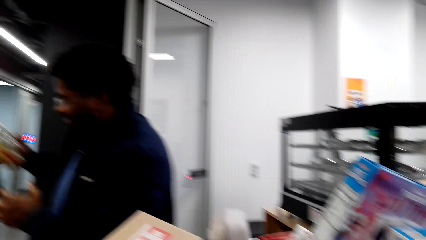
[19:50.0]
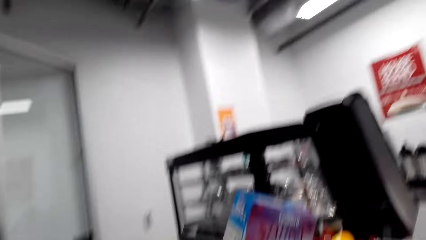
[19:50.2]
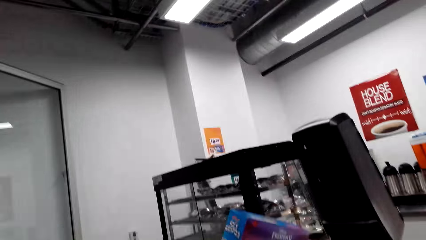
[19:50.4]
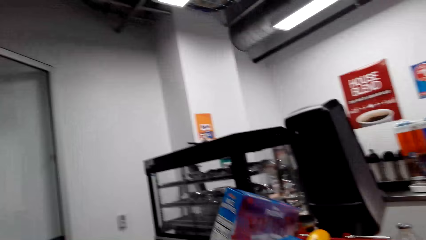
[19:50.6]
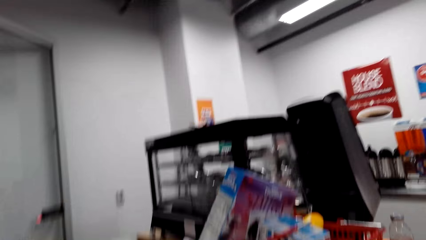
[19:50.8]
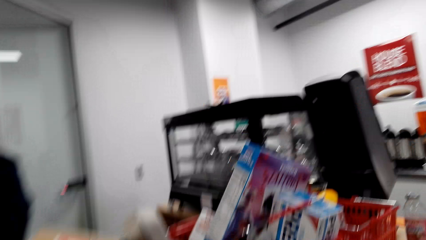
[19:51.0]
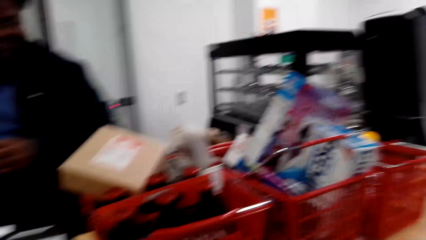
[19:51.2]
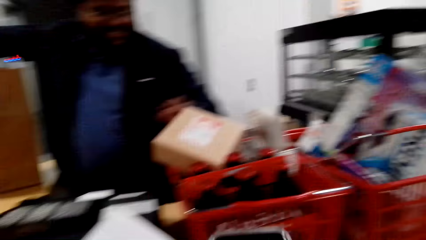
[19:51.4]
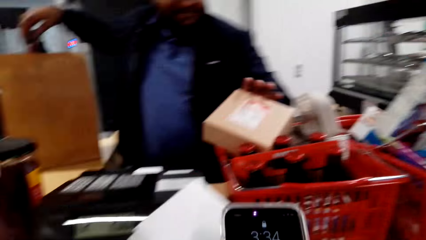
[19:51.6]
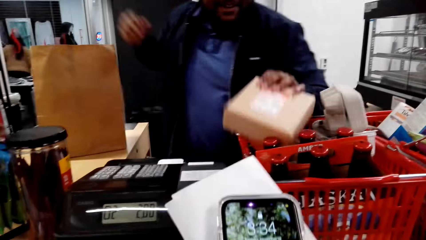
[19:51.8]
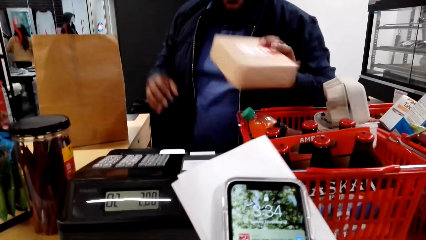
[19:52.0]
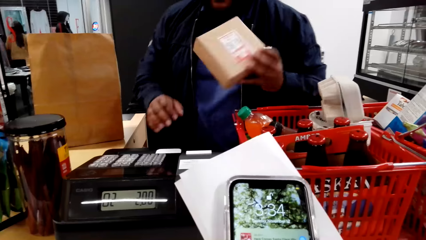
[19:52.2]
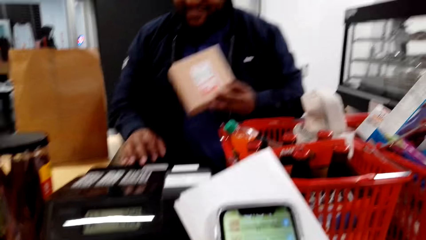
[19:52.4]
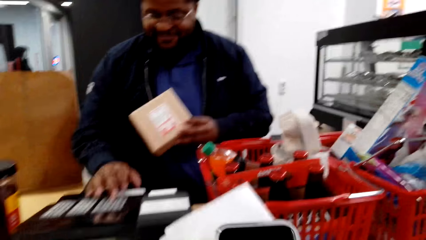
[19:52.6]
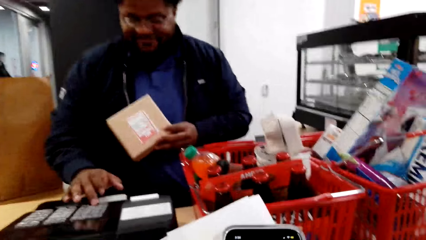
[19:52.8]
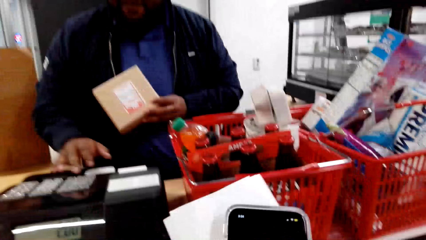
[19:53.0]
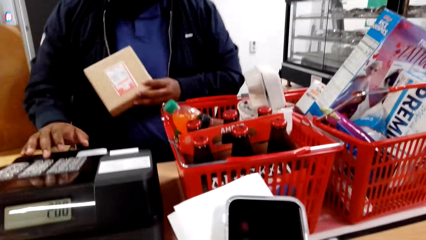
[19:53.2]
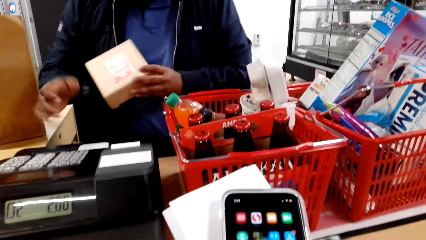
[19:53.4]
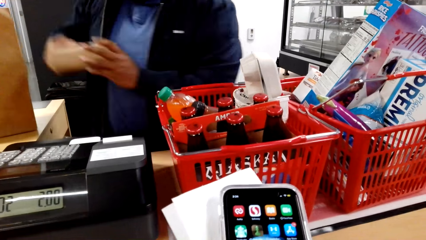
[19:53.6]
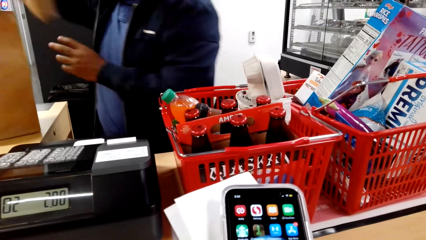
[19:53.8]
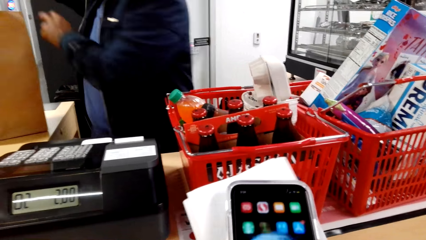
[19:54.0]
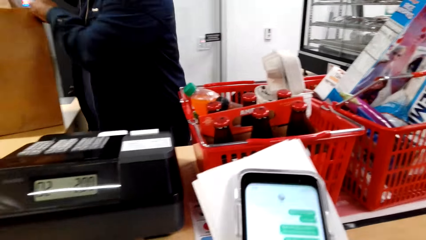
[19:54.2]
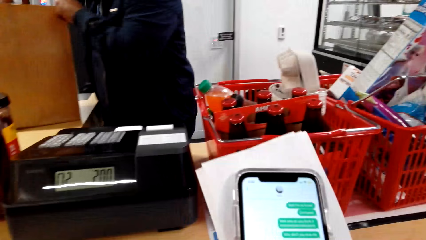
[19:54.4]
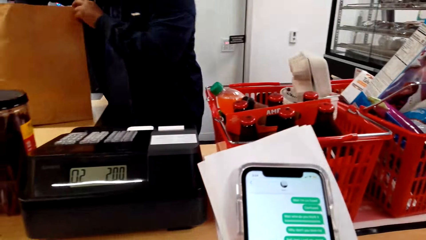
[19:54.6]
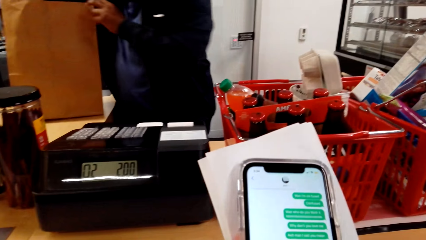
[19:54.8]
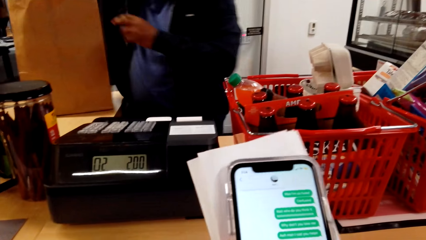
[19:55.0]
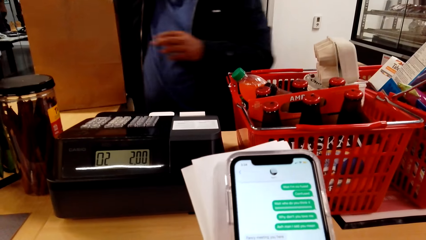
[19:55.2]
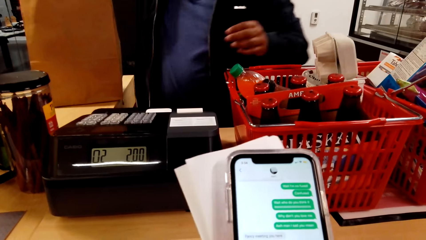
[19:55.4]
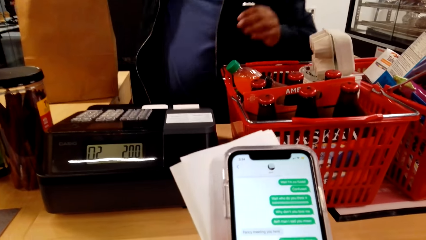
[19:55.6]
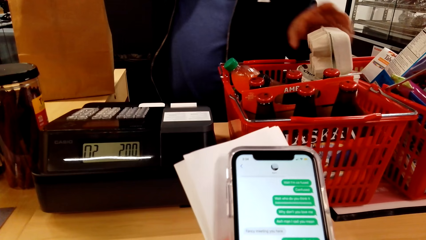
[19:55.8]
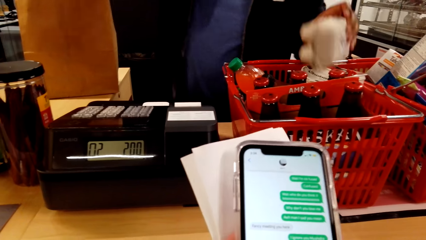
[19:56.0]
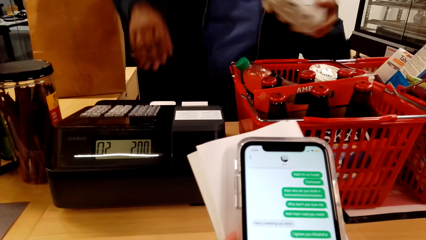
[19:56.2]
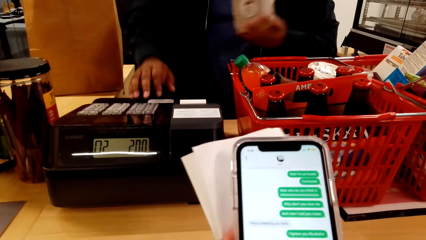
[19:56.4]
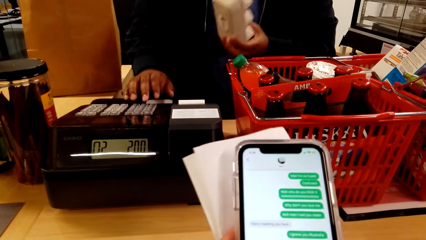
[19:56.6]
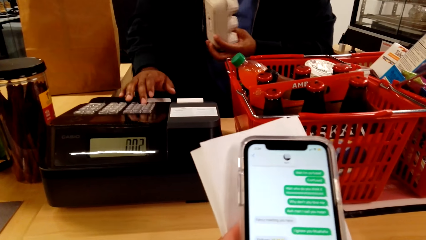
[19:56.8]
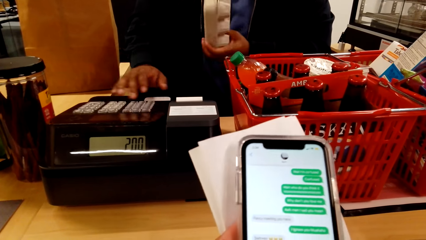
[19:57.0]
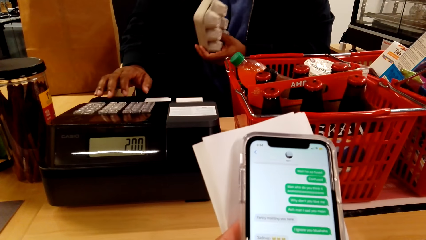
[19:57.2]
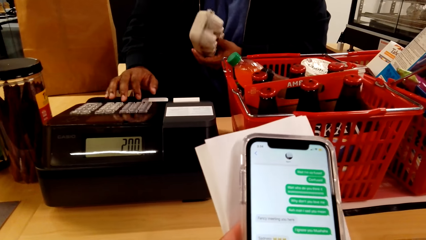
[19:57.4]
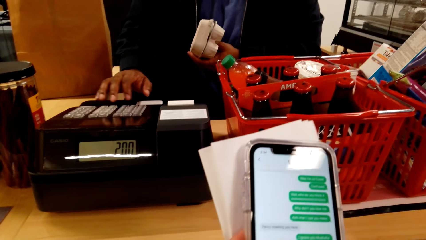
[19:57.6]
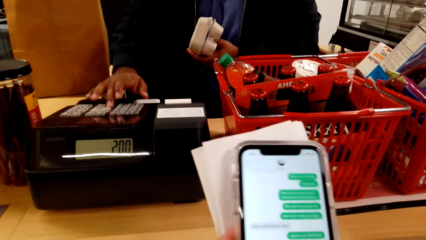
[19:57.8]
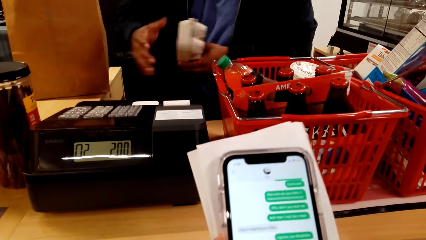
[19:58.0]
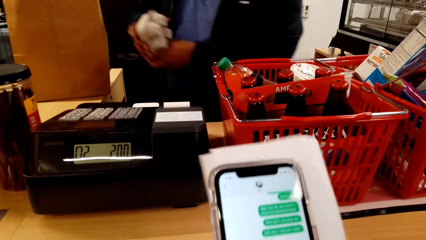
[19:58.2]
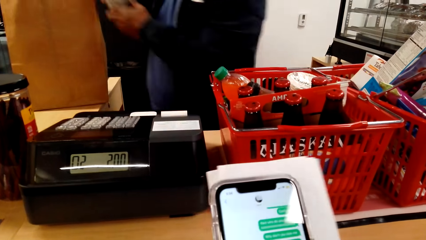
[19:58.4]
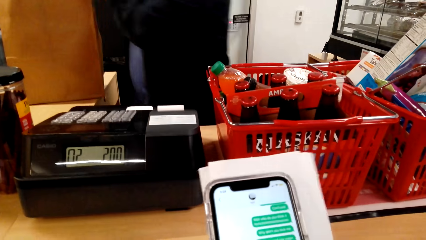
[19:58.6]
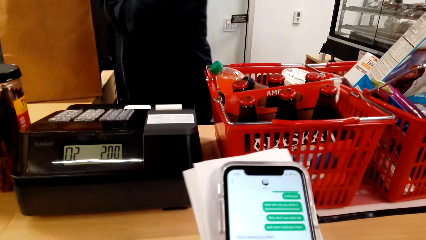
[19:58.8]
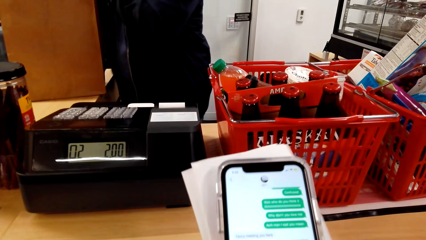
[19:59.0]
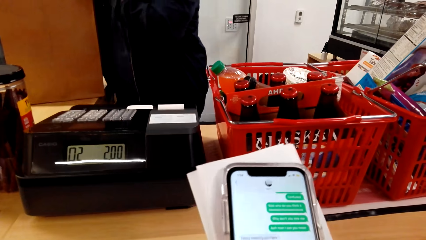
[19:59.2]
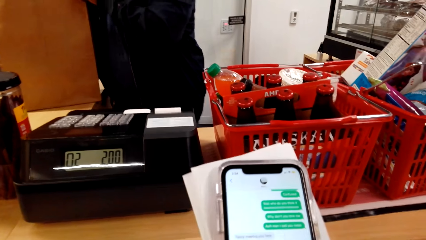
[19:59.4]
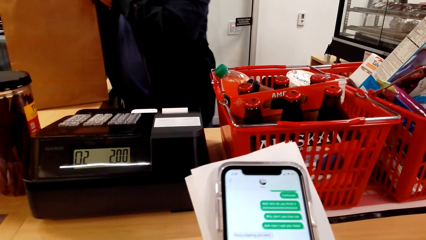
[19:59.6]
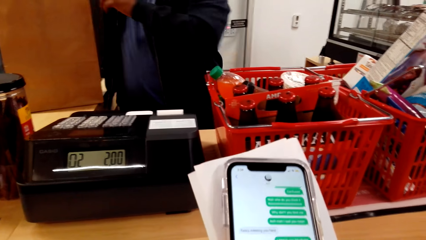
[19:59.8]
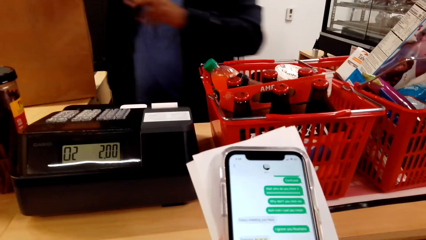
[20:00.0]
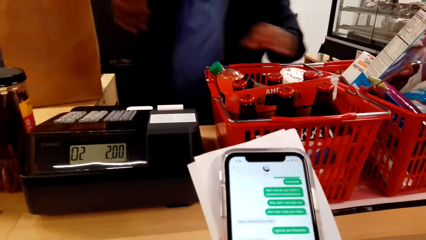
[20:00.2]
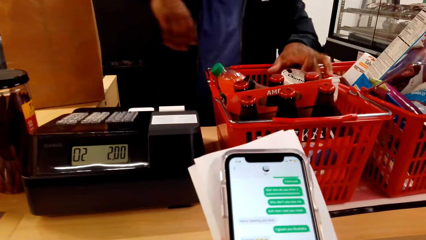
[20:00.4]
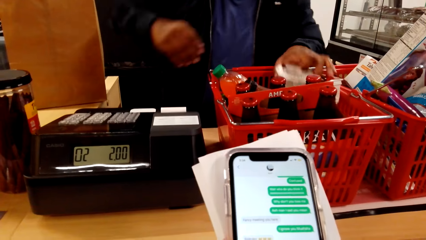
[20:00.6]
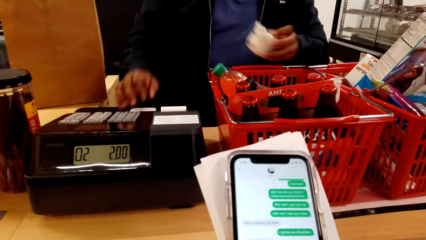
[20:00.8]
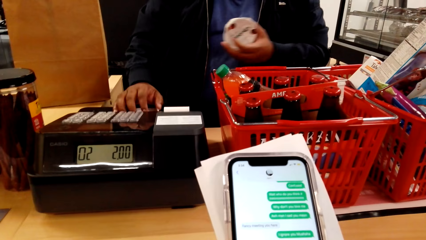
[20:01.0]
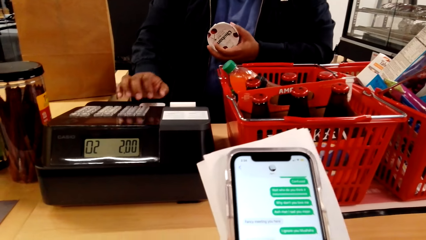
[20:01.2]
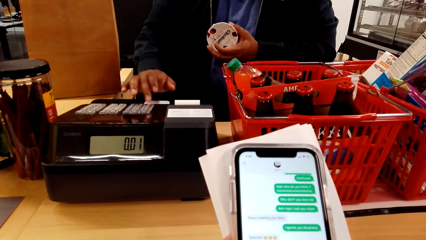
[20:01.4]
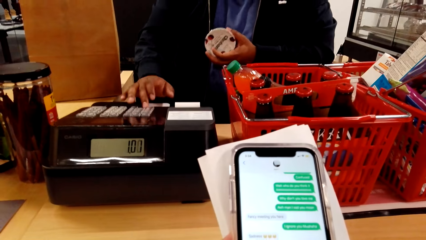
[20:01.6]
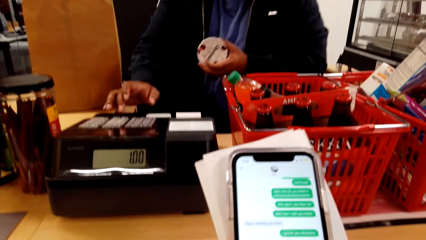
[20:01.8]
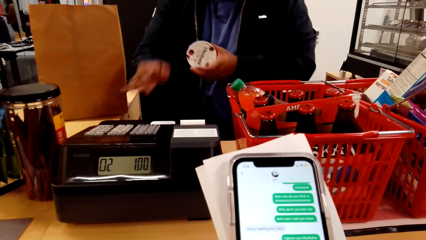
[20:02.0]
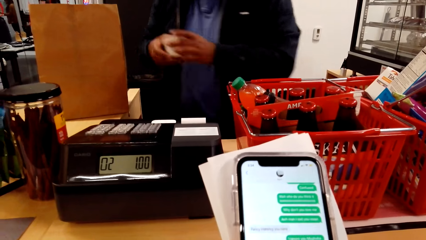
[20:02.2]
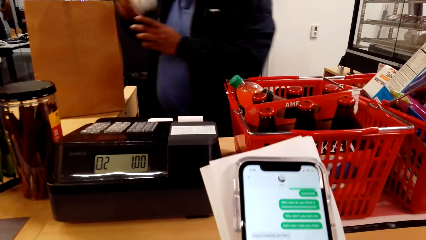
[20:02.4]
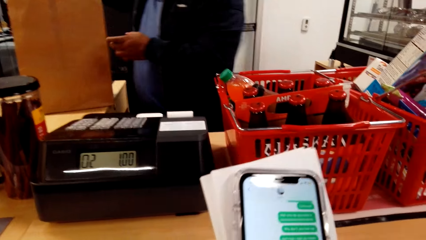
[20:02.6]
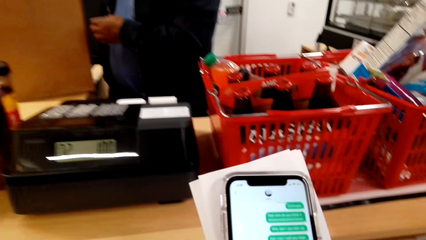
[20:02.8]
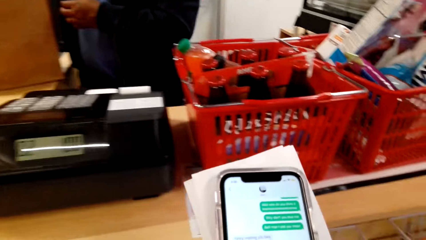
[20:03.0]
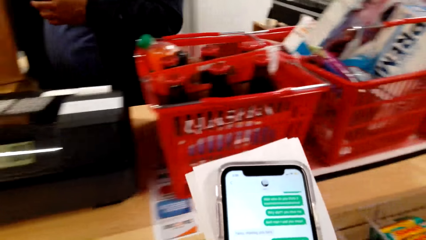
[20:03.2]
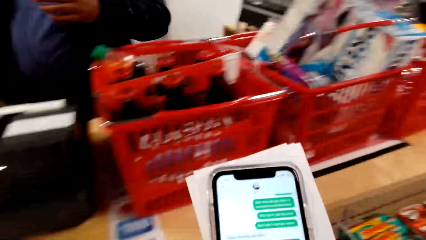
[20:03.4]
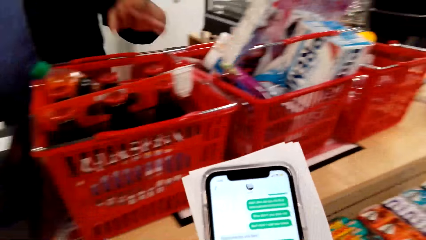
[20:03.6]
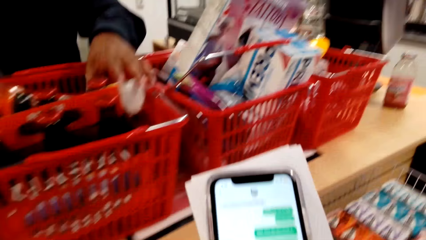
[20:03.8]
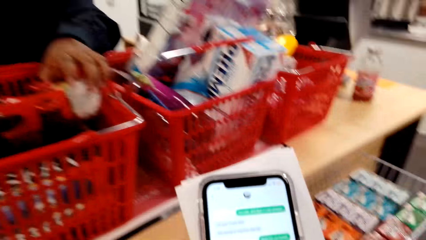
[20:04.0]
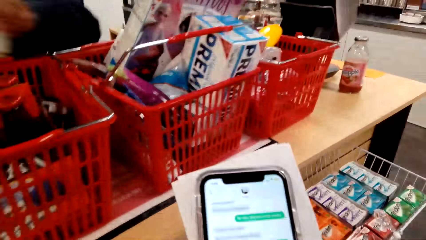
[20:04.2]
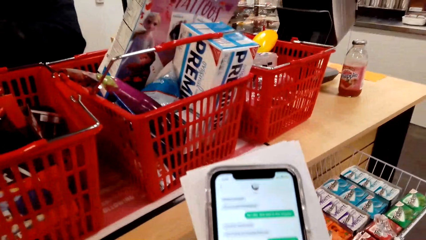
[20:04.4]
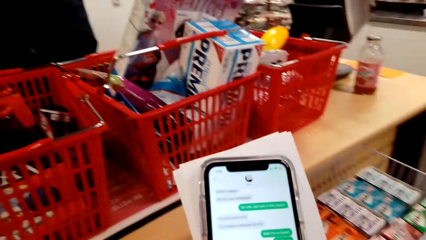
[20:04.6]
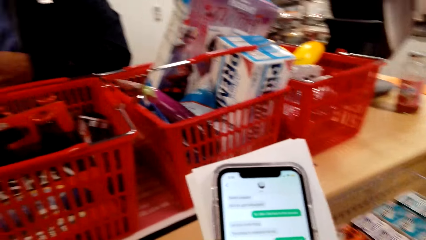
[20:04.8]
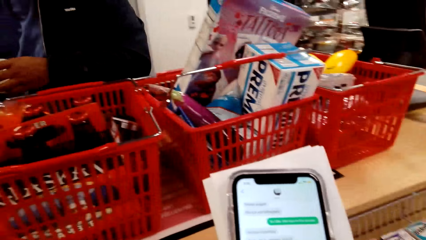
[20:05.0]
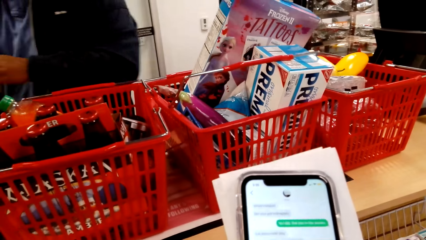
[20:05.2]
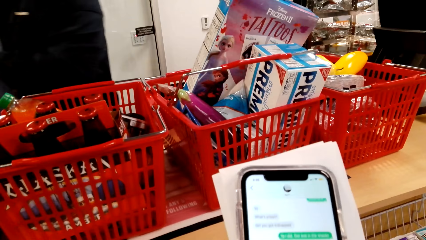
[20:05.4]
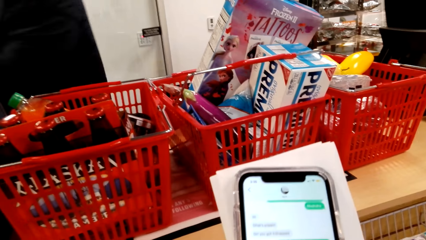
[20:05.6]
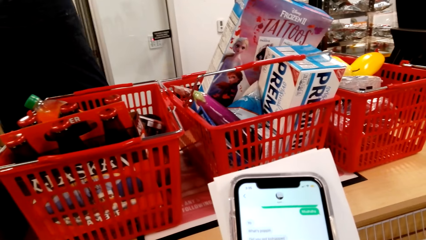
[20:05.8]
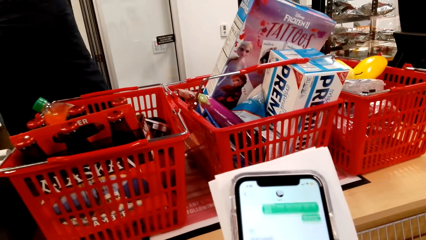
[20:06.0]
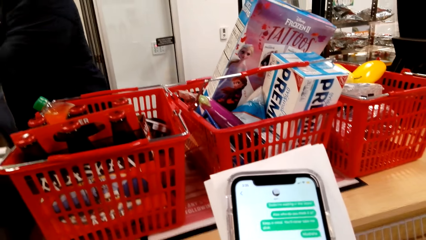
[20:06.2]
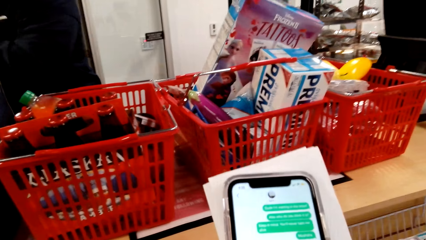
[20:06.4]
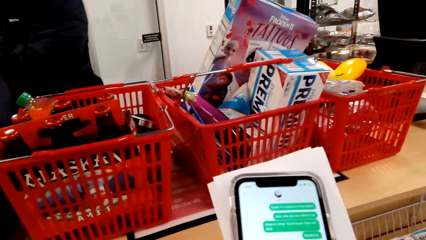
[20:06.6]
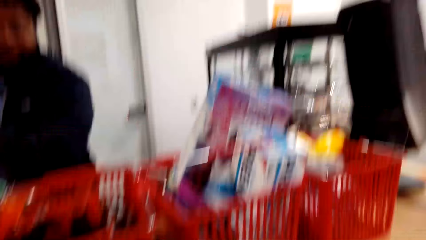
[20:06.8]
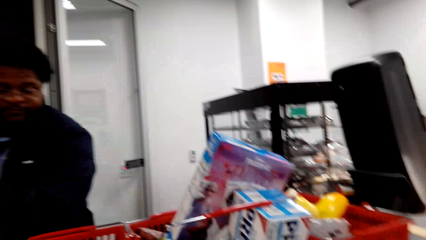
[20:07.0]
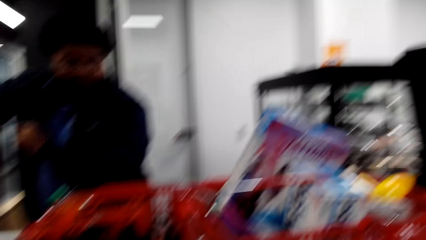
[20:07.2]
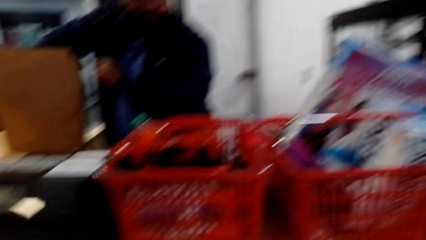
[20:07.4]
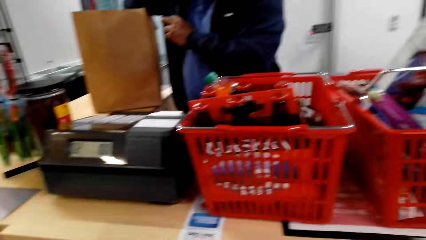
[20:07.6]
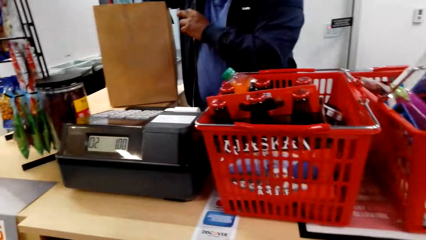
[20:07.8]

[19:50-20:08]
The cashier puts the salad in the paper bag and picks a sandwich. The camera wearer operates the phone. A lady walks in the supermarket. The cashier operates the cash register machine, passes the sandwich to the right hand, and puts the sandwich in the paper bag. The camera wearer looks at the phone. The cashier picks the egg box, operates the cash register machine, calculates, passes the egg box to the right hand, and puts the egg box in the paper bag. The cashier picks a yogurt, operates the cash register machine, passes the yogurt to the right hand, and puts the yogurt in the paper bag. The cashier picks the yogurt, operates the cash register machine, passes the yogurt to the right hand, and puts the yogurt in the paper bag.
